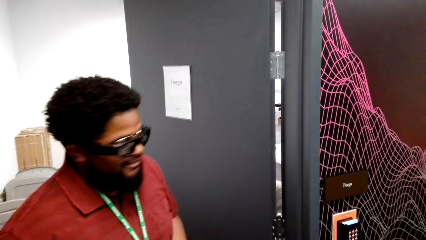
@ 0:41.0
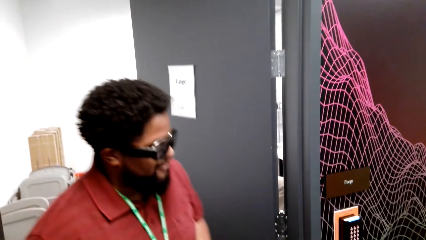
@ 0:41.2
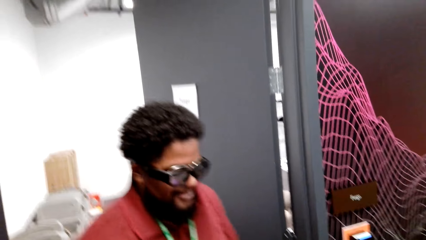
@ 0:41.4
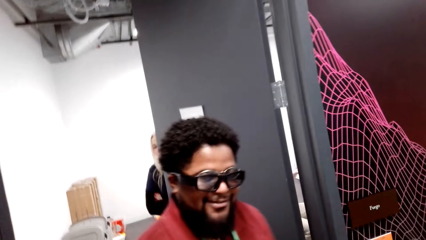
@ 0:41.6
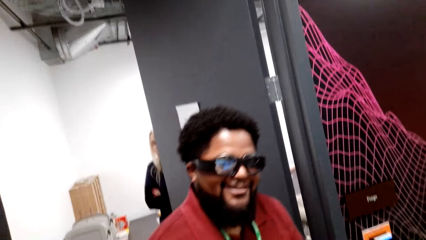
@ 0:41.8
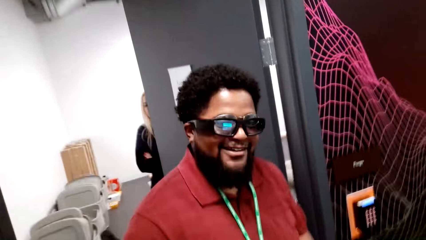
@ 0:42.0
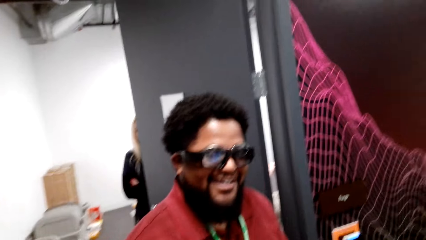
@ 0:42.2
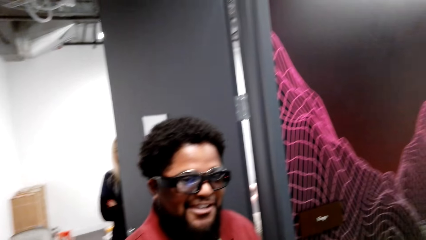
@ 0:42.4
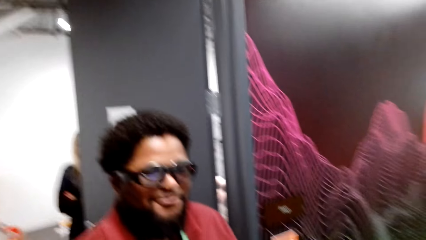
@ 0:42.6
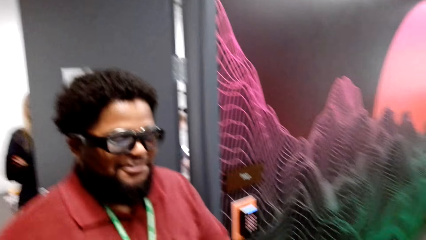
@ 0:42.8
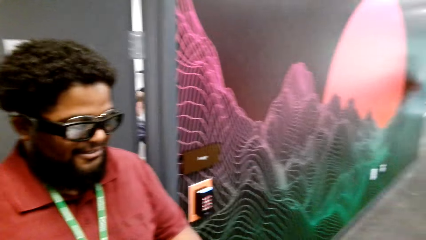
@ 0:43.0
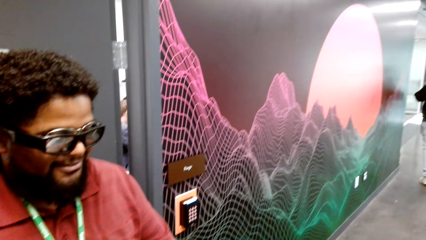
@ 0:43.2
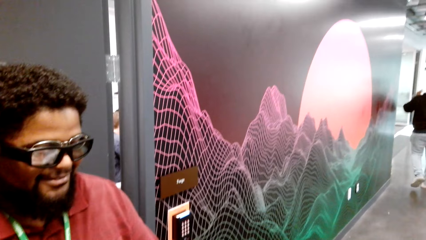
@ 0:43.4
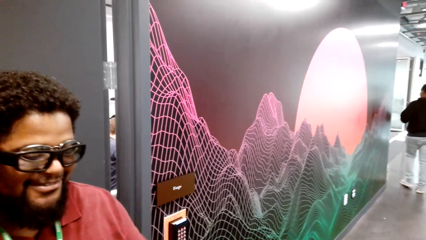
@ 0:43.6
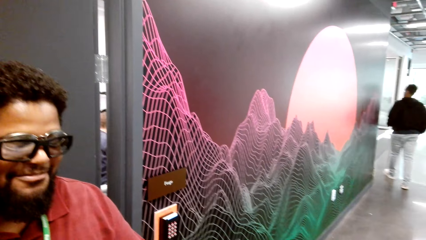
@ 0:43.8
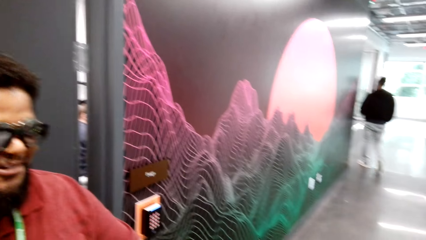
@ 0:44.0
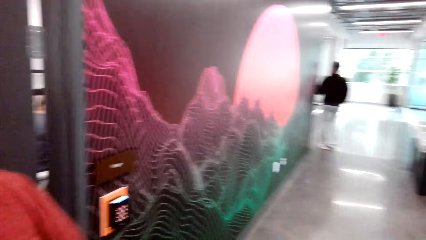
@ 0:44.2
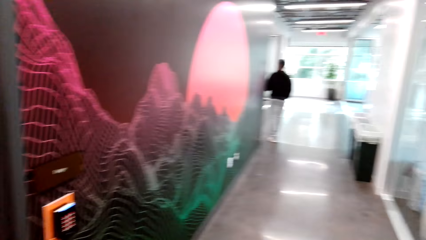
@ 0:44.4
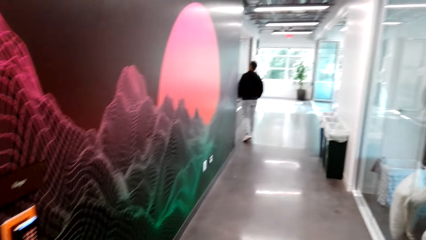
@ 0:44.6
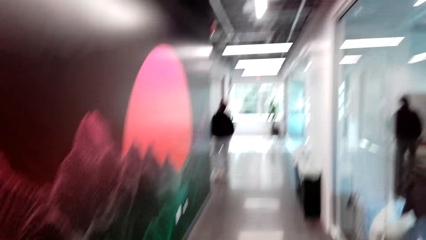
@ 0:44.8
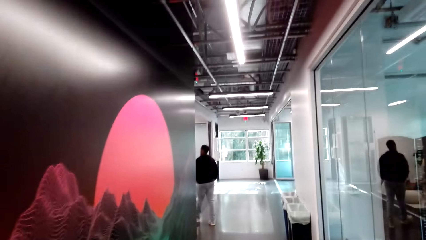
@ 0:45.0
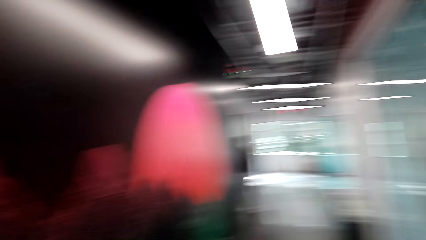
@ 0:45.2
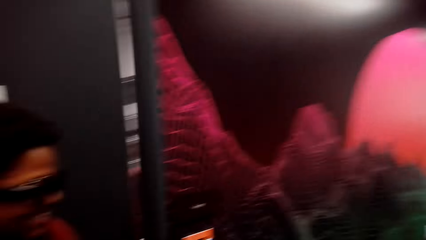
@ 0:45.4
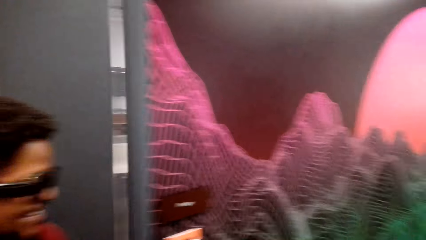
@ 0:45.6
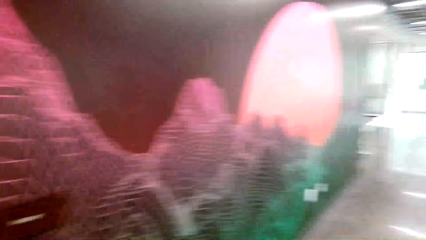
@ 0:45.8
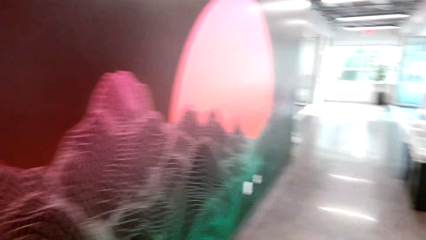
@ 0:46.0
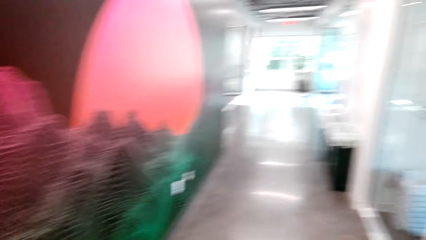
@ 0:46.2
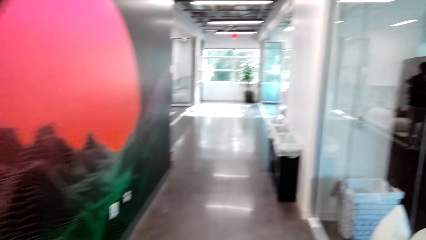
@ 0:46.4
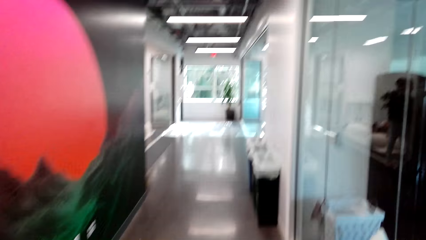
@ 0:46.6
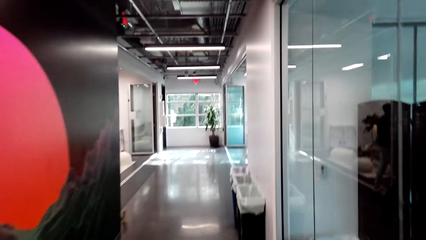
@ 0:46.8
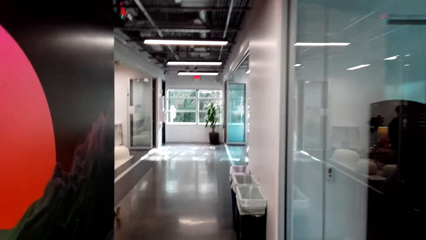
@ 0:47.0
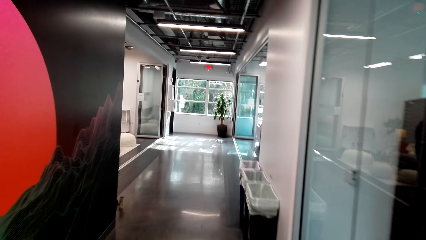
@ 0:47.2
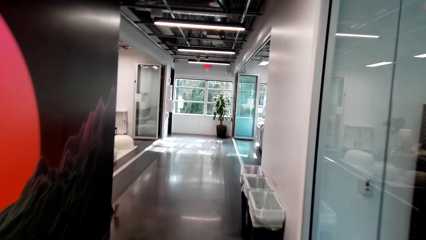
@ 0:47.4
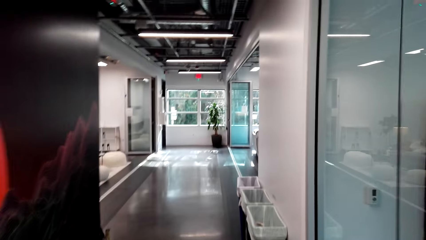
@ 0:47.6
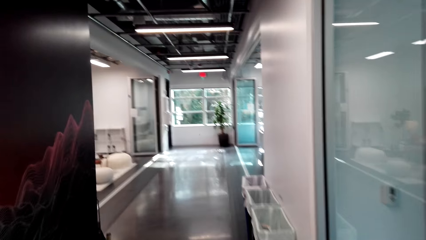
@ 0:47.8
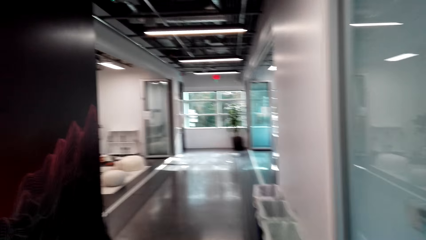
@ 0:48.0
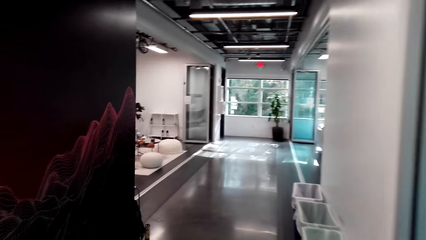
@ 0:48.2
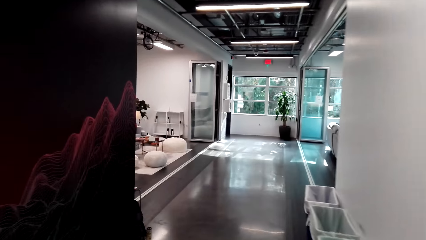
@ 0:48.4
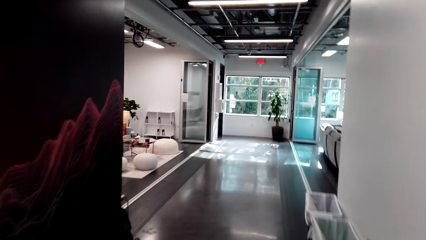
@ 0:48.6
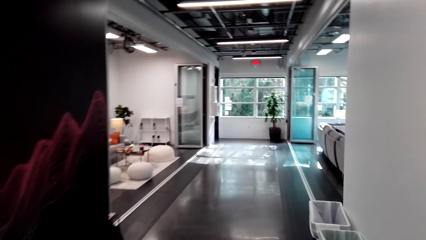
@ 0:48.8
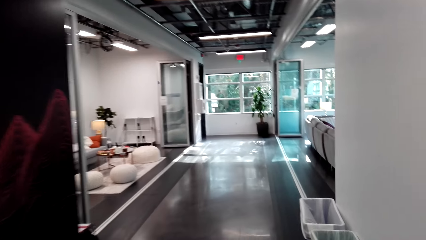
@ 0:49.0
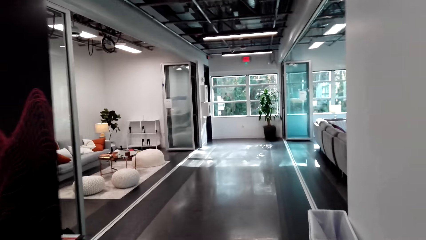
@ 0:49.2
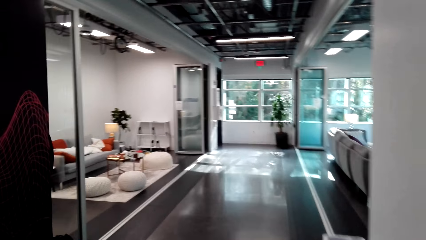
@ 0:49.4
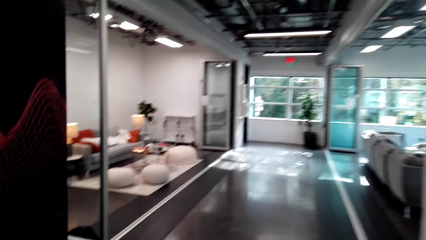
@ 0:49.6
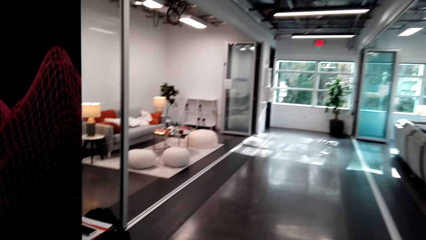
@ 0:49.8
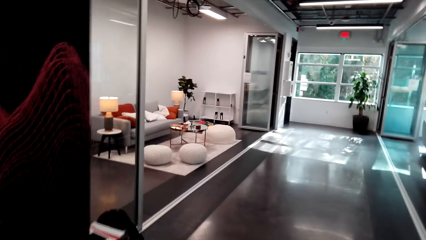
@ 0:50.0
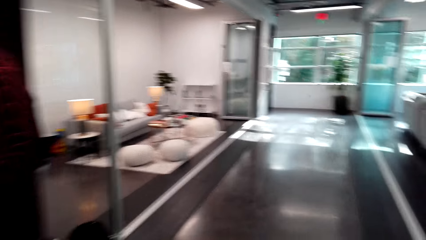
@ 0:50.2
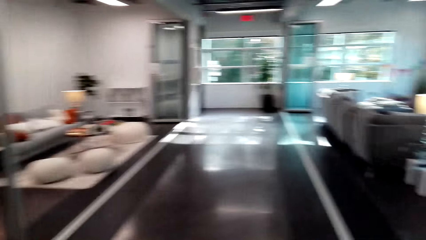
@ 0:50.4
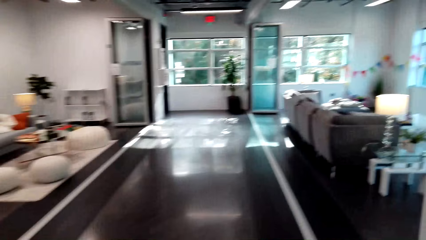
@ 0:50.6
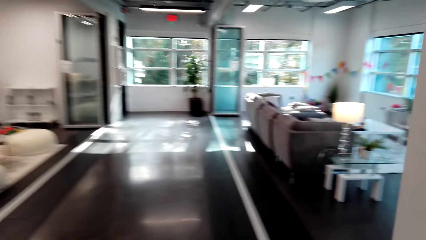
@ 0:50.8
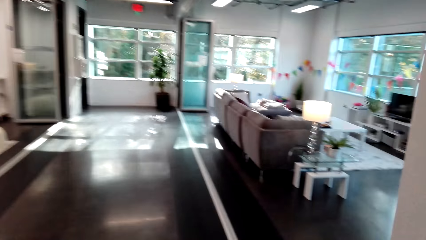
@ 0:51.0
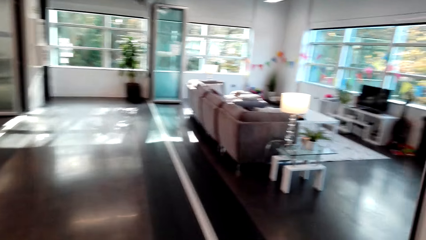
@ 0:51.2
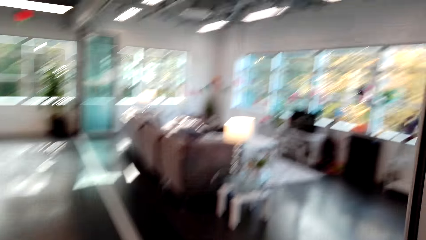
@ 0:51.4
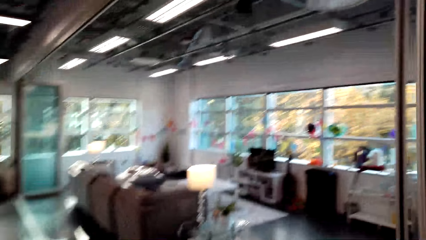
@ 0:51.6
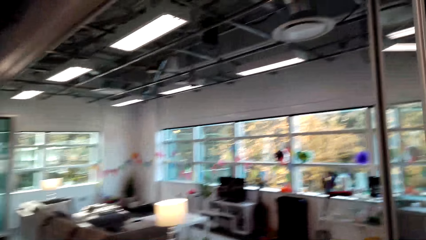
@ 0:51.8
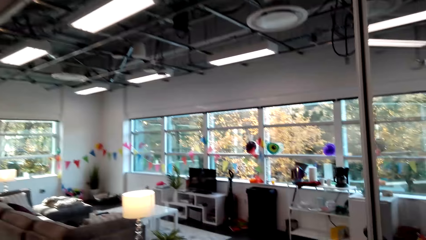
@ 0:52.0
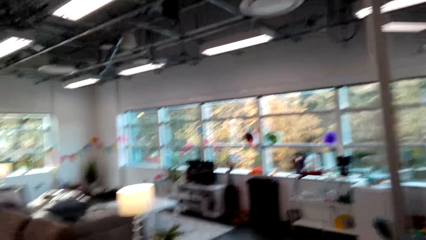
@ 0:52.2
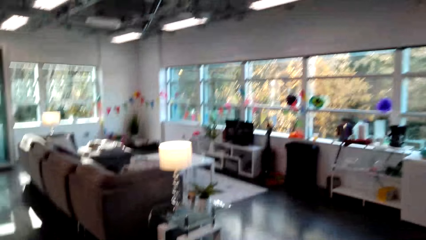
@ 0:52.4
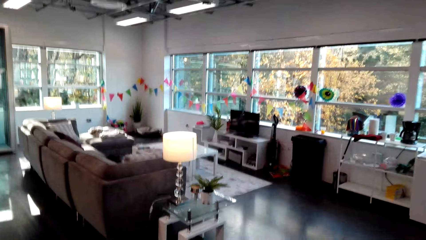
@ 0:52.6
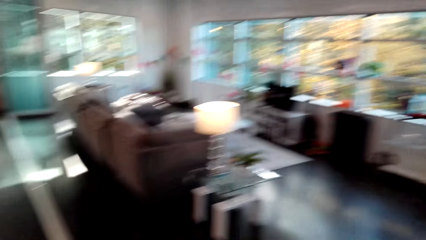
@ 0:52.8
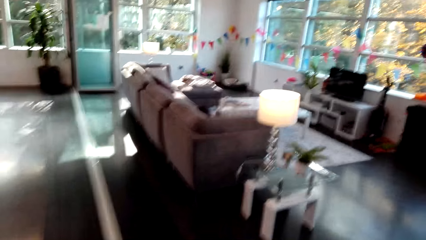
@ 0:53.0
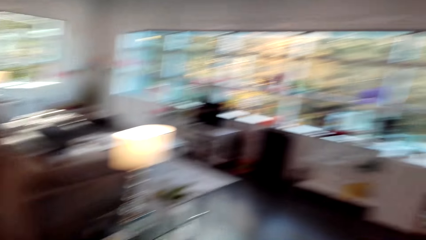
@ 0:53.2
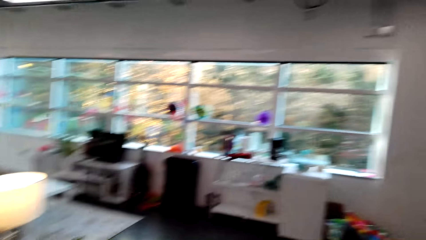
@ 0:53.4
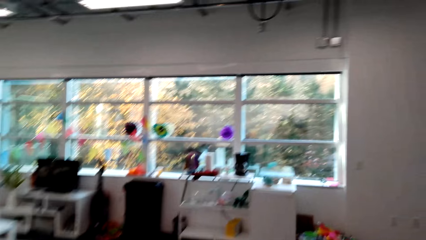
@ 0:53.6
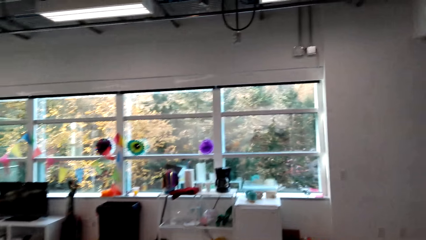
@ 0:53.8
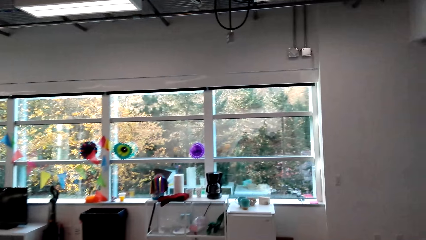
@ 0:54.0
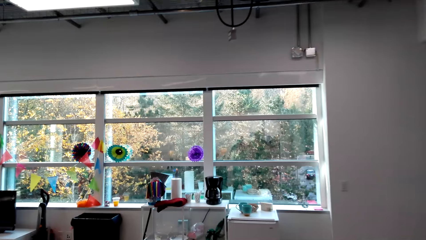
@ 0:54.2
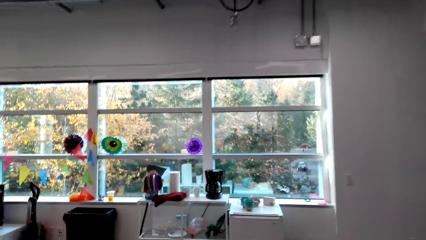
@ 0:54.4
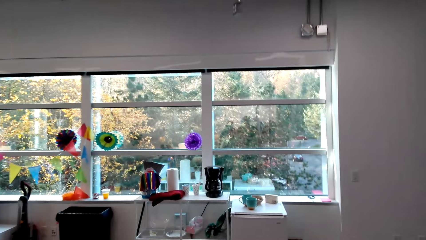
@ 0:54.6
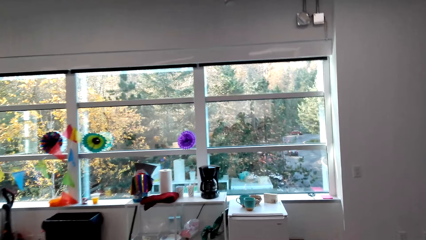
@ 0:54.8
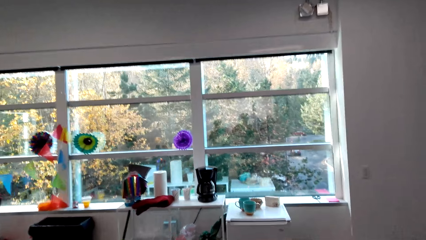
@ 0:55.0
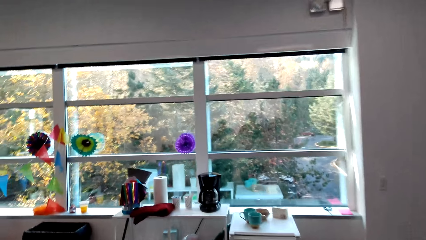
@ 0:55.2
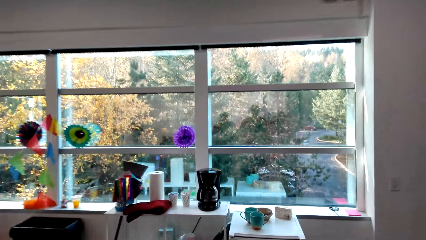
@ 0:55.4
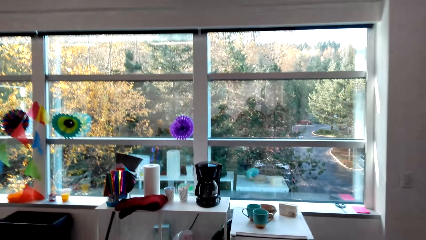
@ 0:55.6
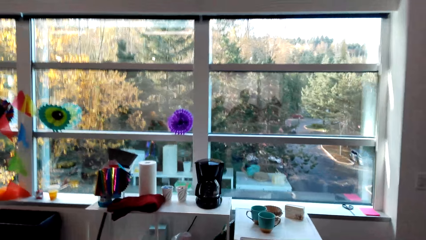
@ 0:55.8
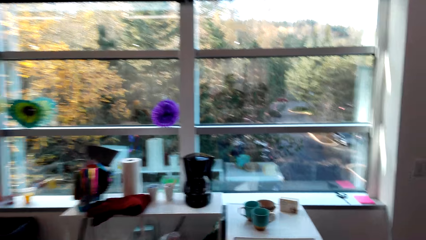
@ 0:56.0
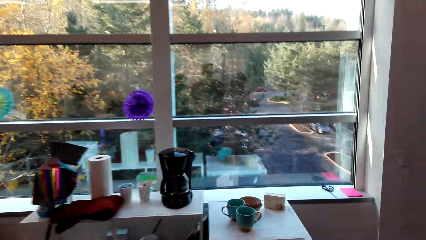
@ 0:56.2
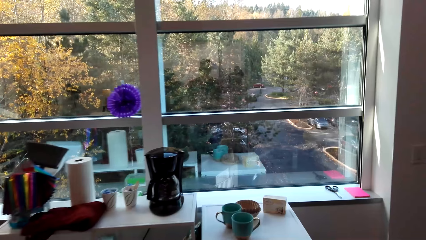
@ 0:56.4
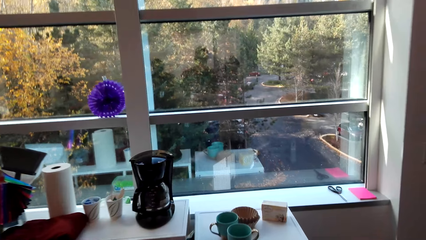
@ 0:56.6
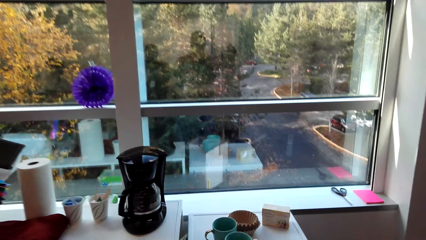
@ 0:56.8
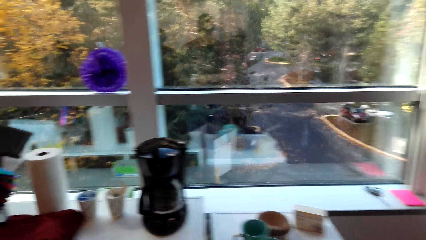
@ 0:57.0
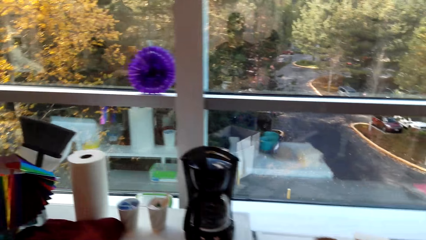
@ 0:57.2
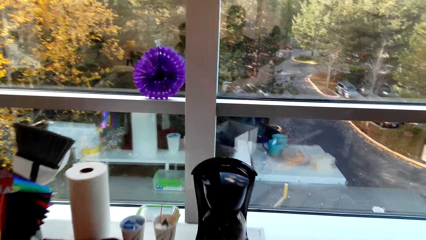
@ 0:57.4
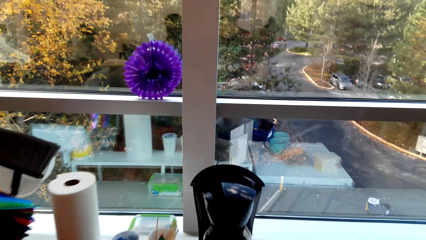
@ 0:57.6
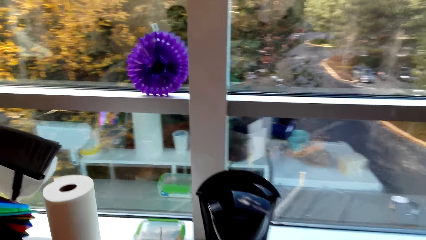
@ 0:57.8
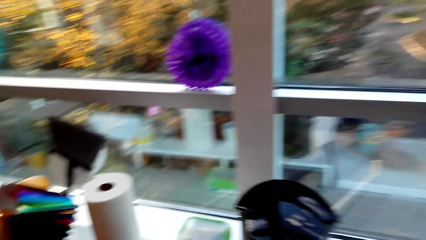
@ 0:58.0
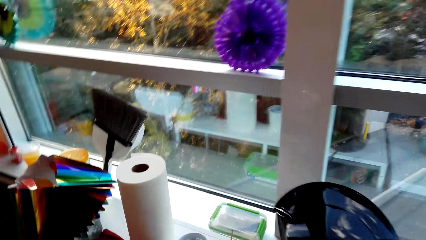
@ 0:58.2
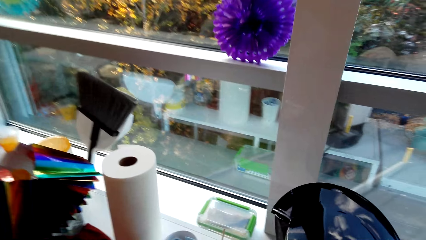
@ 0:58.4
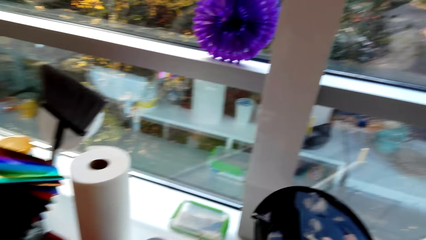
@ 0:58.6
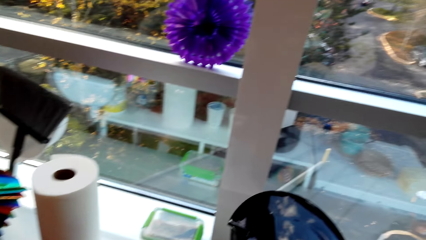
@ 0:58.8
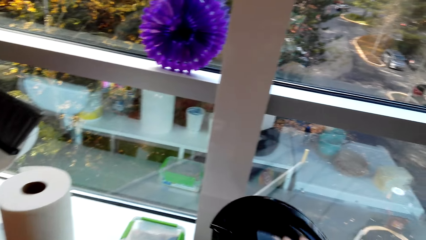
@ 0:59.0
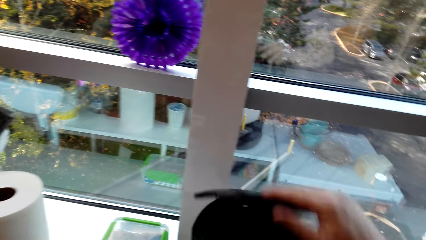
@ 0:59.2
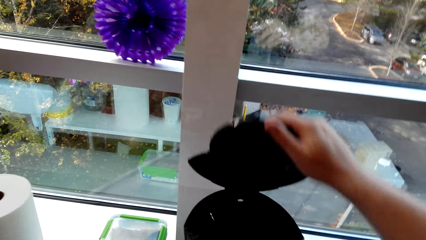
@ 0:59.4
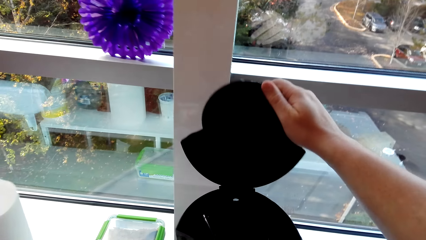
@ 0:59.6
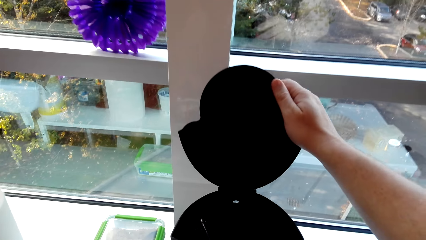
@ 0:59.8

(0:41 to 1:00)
A lady stands behind a man. Another man walks around the room. The camera wearer walks towards the room. The first man stands at the door. The camera wearer walks around the room. They open the coffee making kettle.
